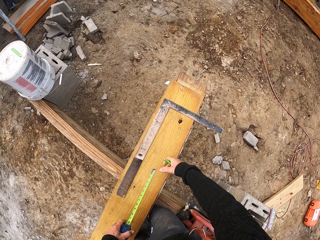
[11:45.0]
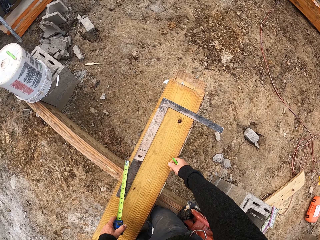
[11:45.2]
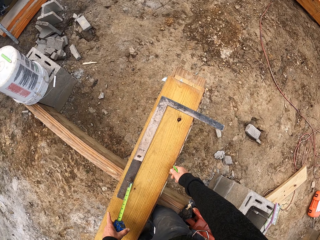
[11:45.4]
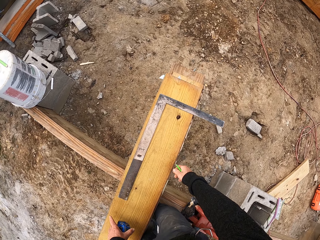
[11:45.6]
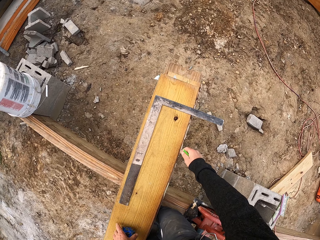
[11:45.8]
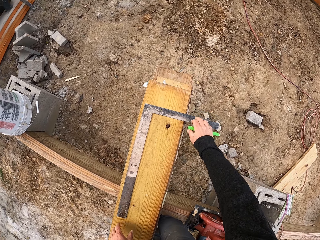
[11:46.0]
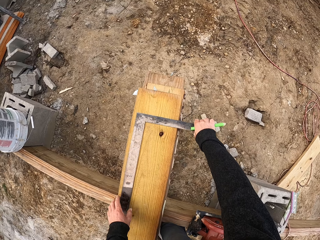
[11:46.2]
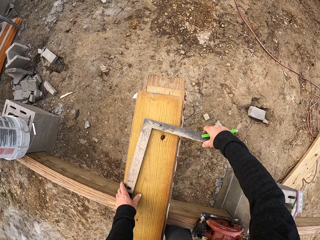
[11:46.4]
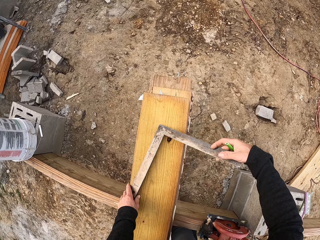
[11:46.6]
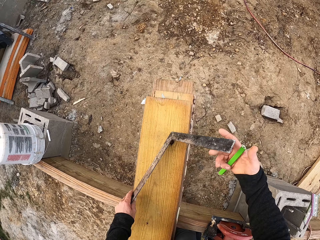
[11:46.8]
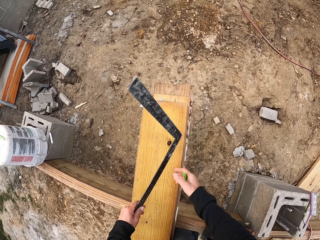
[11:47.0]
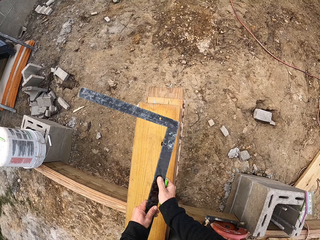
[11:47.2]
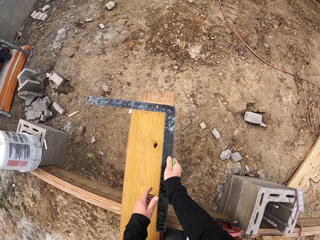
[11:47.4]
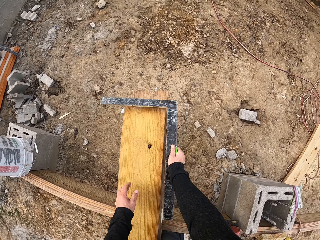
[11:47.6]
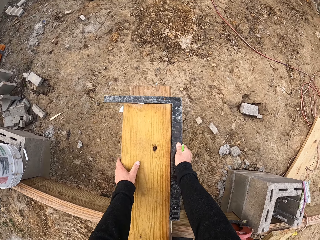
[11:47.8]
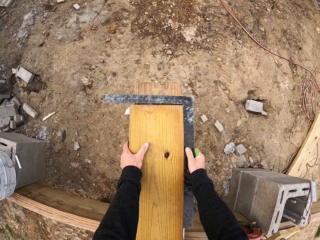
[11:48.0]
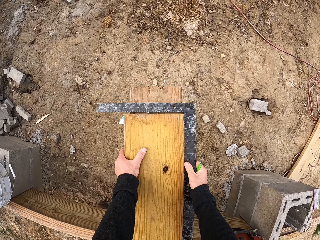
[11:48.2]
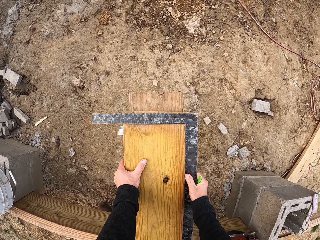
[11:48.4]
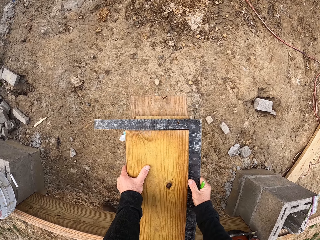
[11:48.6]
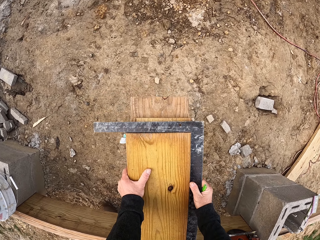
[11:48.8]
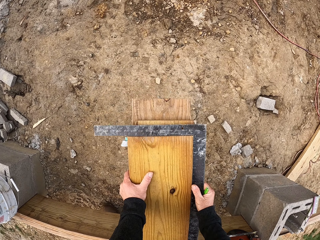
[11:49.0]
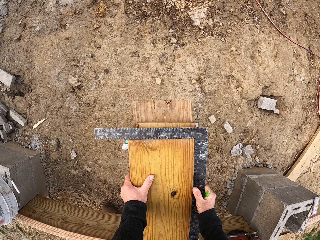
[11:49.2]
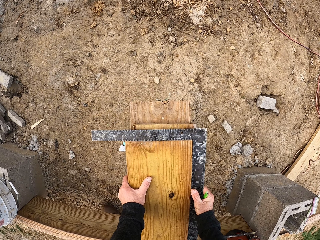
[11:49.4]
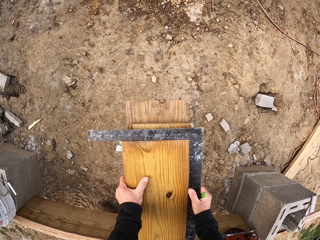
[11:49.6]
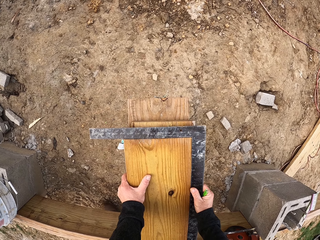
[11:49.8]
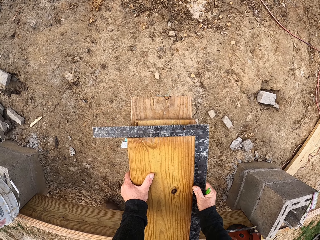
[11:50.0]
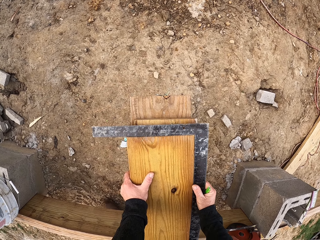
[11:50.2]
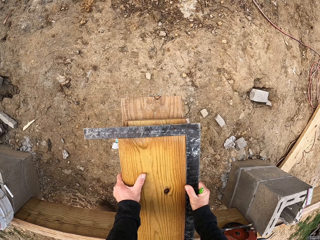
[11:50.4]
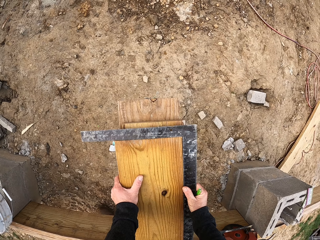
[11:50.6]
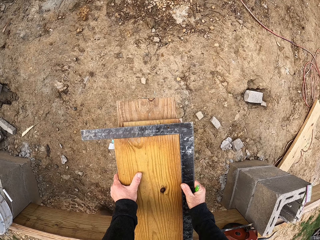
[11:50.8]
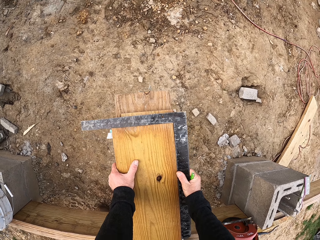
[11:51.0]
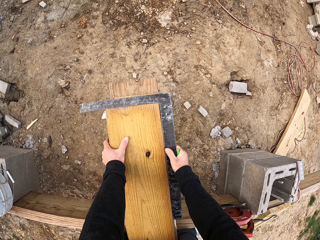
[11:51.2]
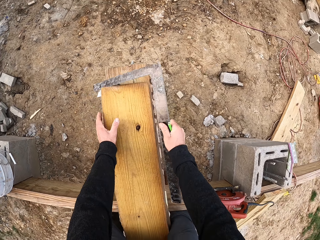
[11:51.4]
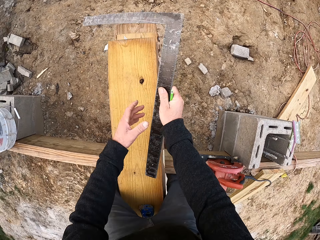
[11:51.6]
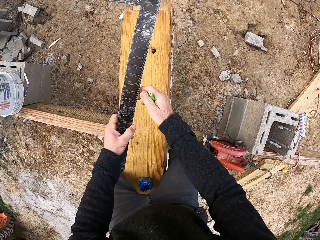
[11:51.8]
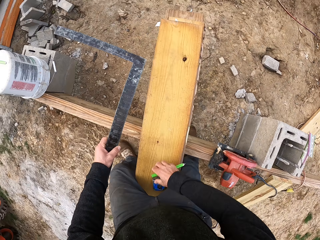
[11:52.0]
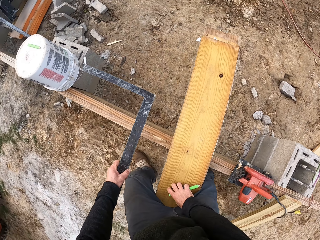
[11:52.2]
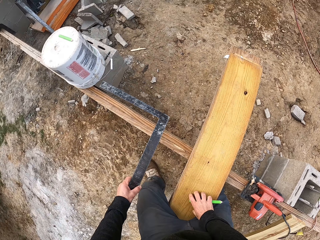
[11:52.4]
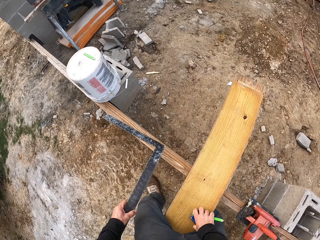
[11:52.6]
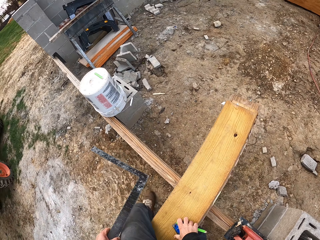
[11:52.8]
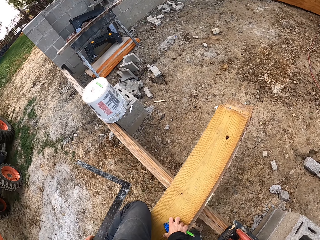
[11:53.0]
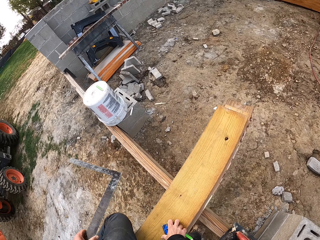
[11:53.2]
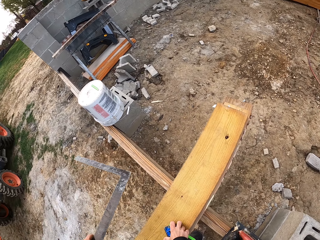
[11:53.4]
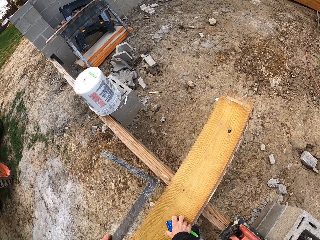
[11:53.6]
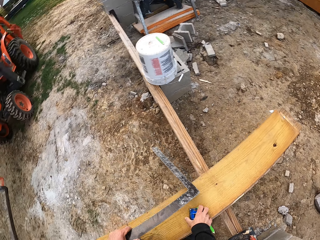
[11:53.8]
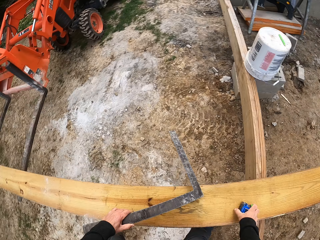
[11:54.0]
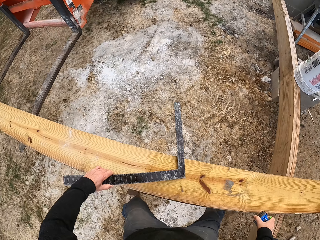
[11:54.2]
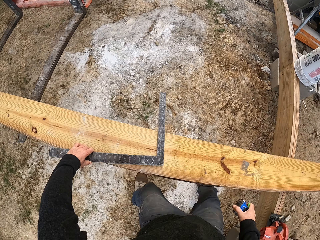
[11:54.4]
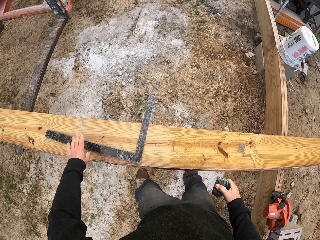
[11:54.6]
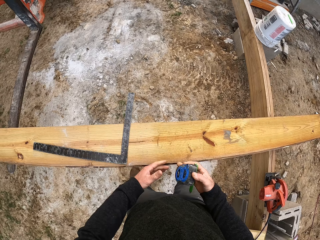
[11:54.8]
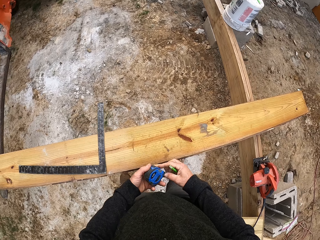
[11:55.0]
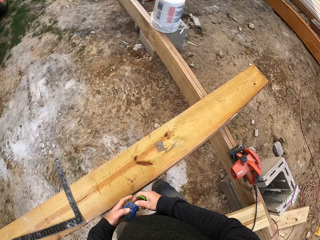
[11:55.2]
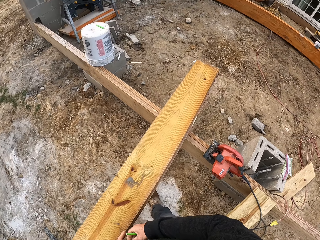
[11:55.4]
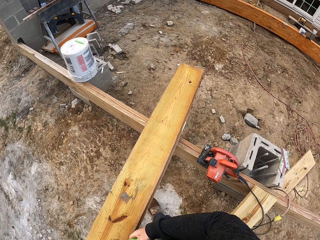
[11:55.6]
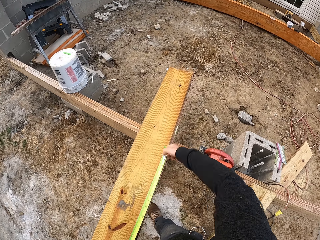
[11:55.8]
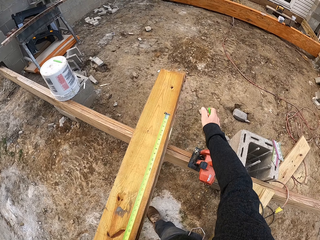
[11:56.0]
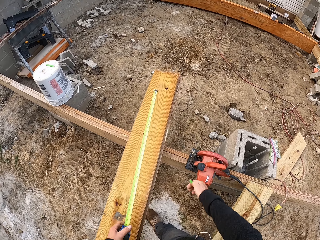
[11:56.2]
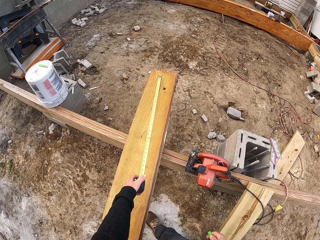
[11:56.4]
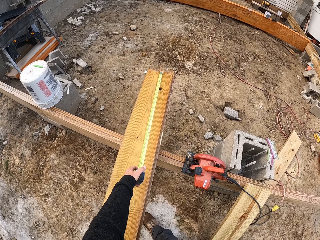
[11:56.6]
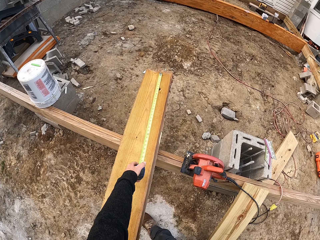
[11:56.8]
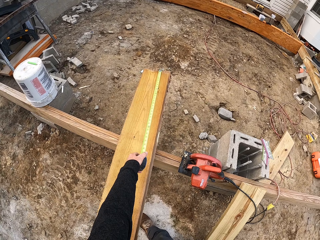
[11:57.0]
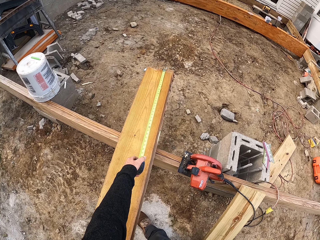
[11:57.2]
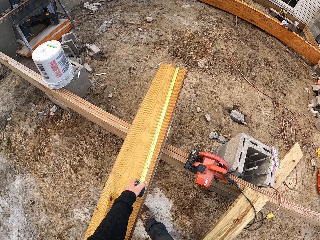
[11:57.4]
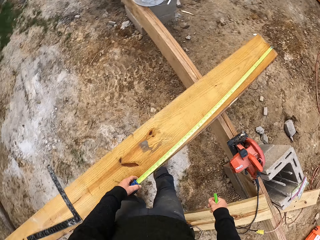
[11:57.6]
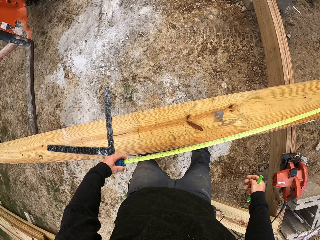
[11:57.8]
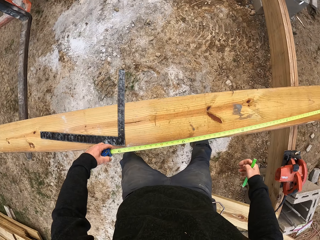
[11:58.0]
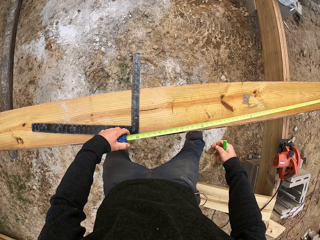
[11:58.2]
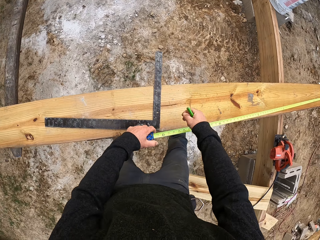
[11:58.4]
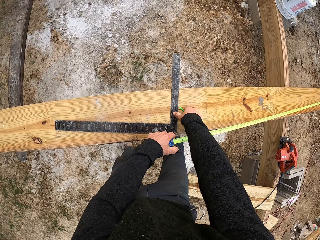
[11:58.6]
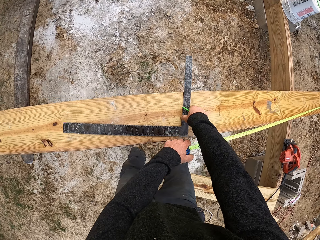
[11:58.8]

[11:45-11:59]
The camera wearer pulls the tape measure from the case. They pick the square ruler and turn the square ruler on the wood. They measure the angle of the wood with the ruler. They pick the tape measure from the wood. They place the ruler on the wood. They pull the tape measure from the case. They measure the wood's length with the tape measure.

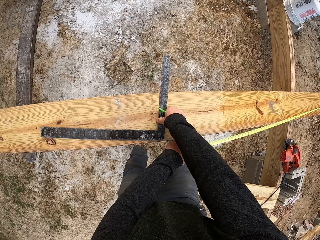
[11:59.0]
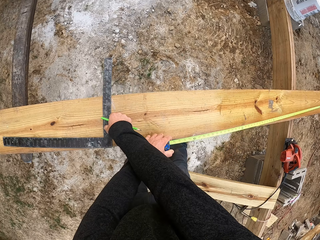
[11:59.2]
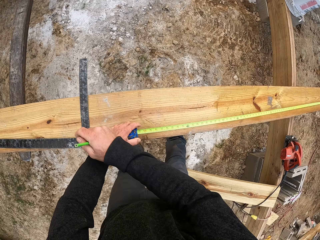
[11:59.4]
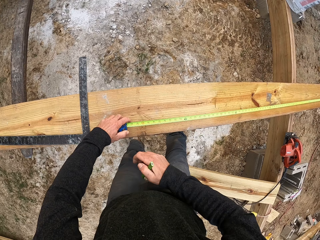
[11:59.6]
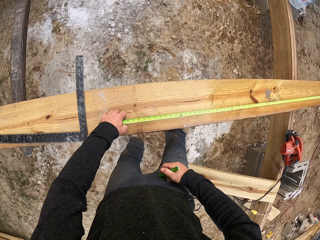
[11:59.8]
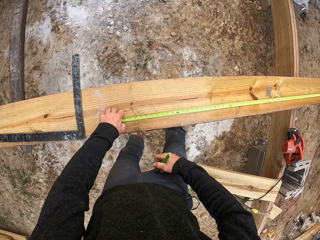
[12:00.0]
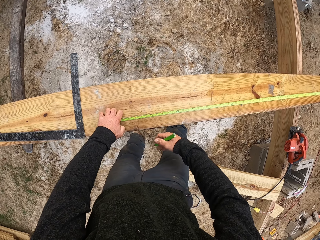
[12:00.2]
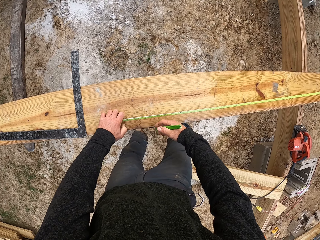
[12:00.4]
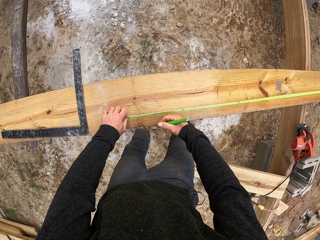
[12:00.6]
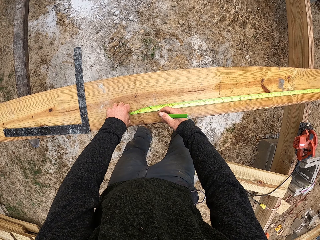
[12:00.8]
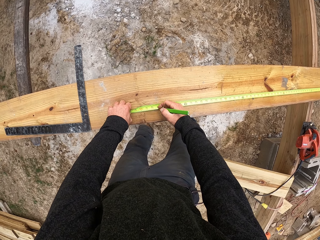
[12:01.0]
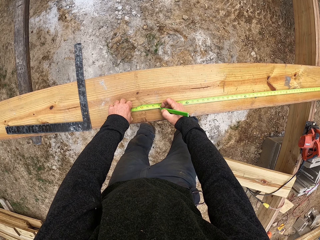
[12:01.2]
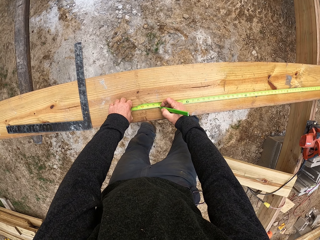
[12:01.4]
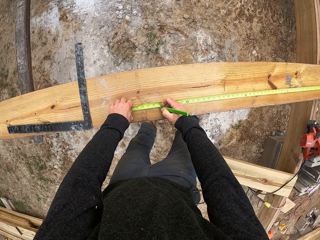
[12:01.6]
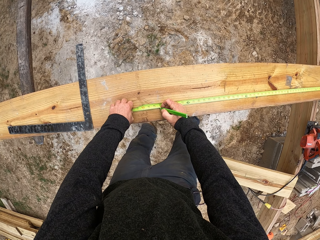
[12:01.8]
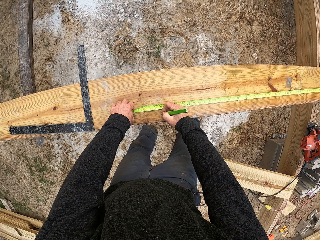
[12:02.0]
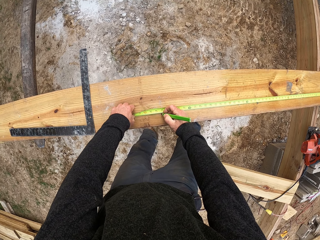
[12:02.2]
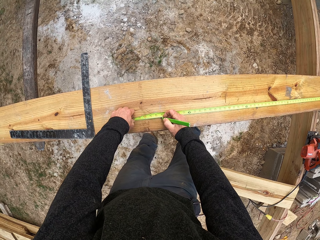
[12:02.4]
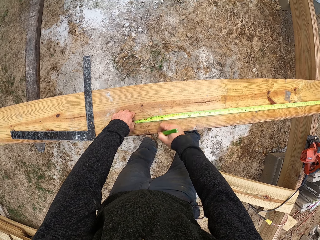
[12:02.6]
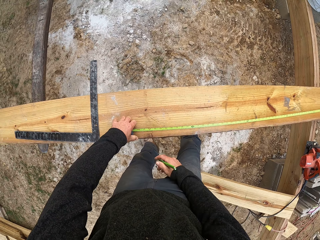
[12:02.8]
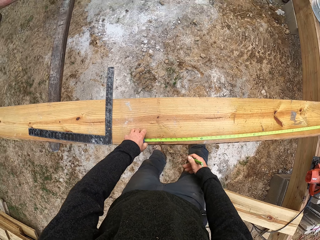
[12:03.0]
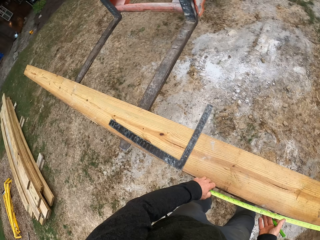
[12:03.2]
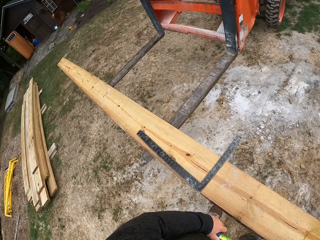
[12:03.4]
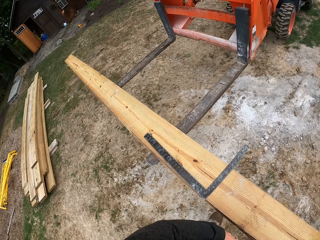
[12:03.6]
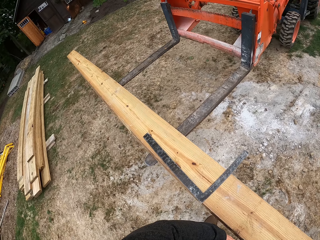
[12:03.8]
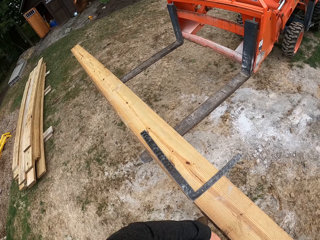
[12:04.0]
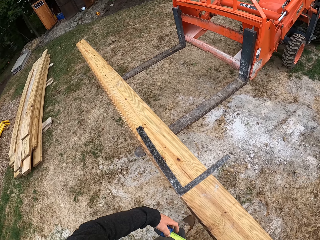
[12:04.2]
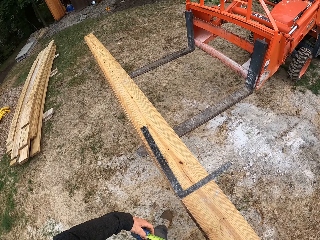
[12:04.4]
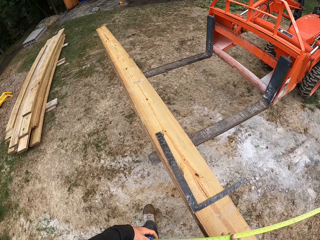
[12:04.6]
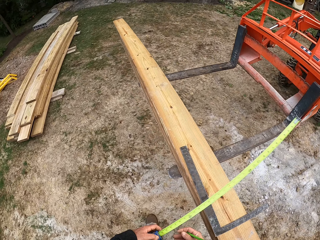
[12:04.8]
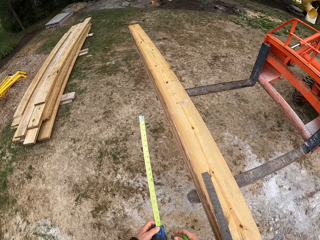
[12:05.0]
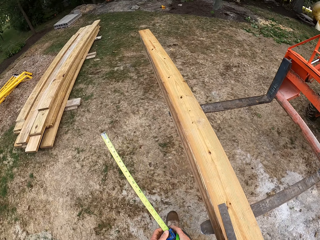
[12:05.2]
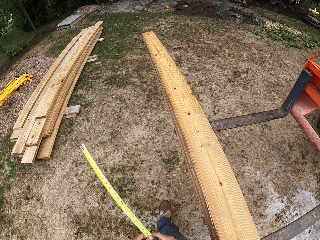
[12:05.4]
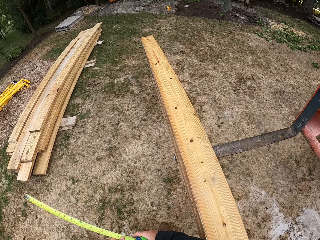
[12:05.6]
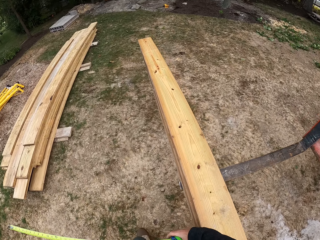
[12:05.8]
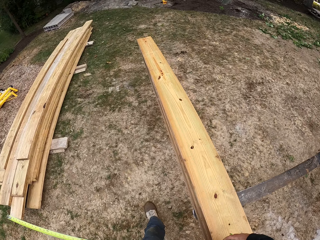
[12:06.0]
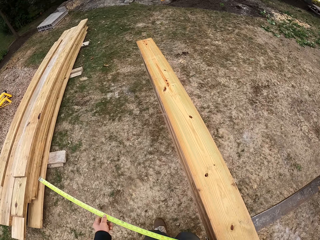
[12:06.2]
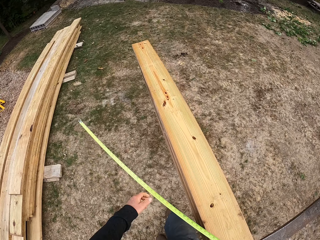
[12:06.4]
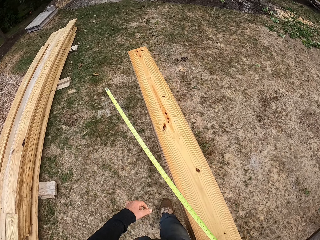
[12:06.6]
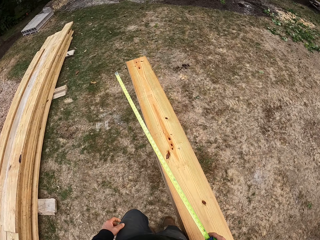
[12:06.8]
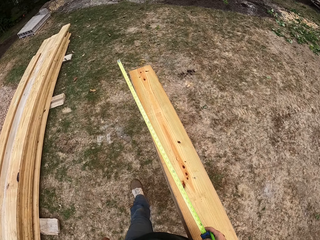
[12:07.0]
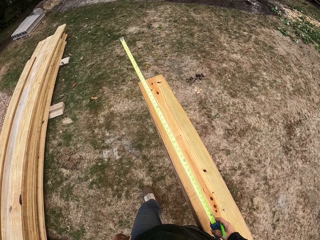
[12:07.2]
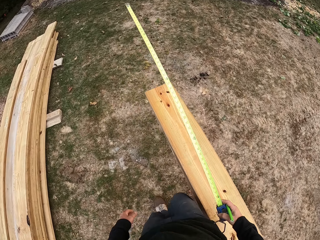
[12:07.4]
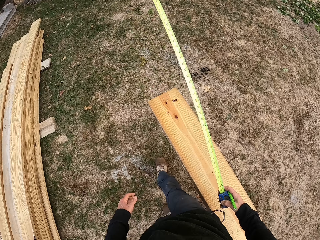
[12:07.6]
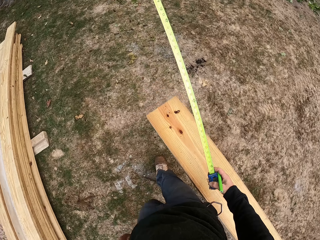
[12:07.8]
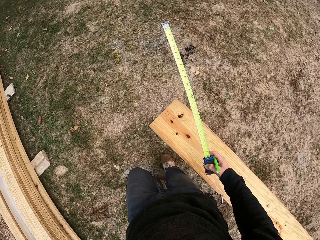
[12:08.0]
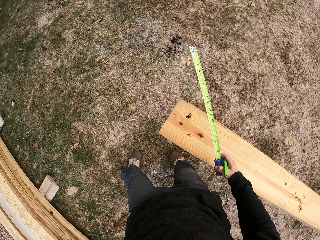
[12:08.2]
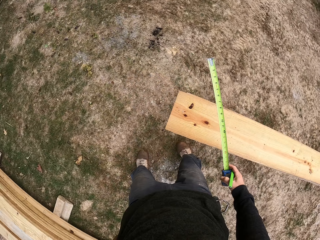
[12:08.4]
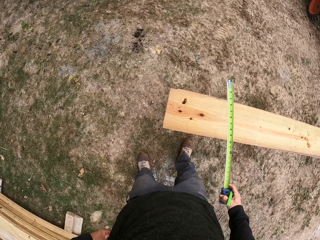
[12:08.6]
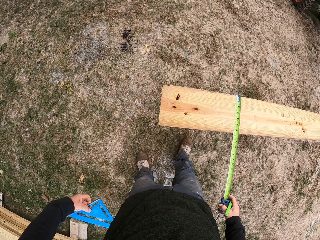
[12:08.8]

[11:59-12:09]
The camera wearer moves the square ruler on the wood. They mark on the wood using a pencil or pen. They take the tape. They walk to the other side of the wood.
